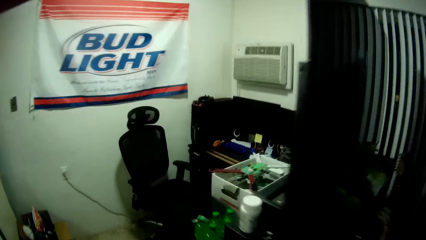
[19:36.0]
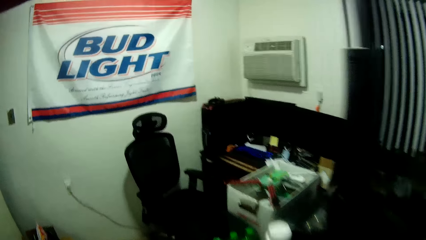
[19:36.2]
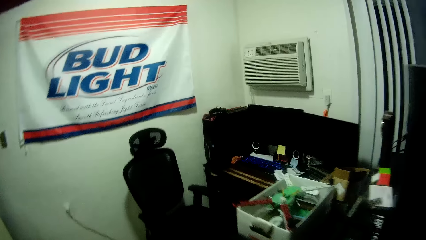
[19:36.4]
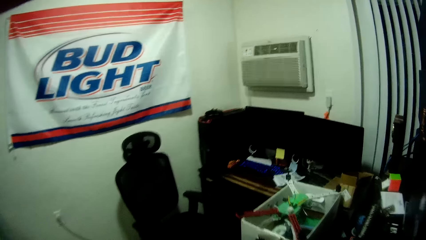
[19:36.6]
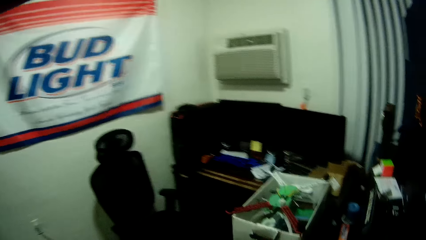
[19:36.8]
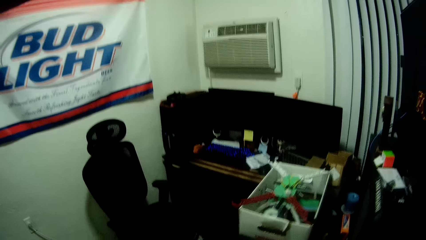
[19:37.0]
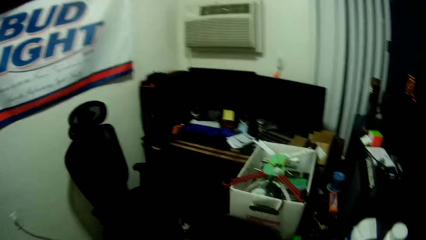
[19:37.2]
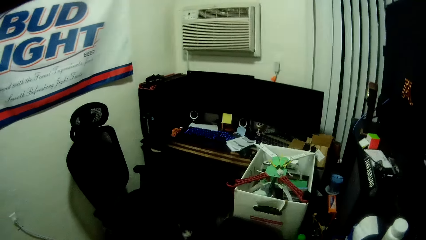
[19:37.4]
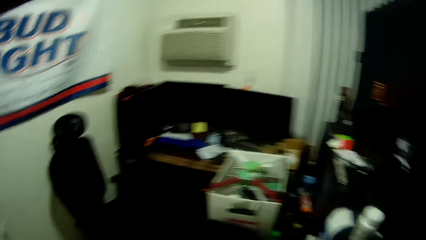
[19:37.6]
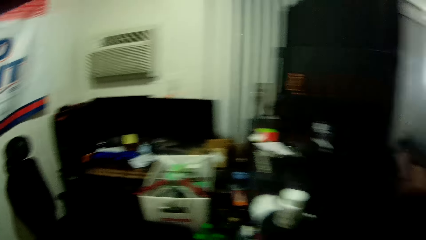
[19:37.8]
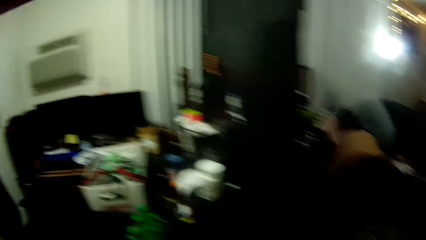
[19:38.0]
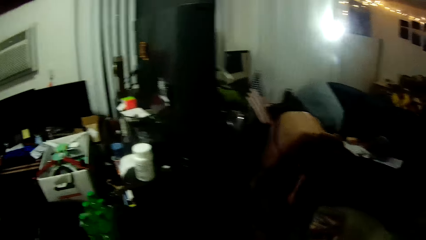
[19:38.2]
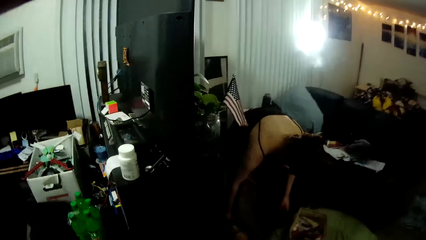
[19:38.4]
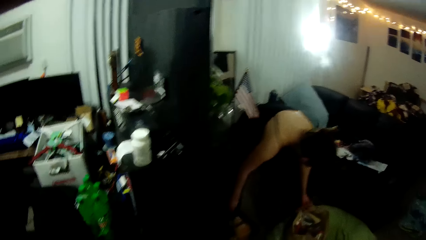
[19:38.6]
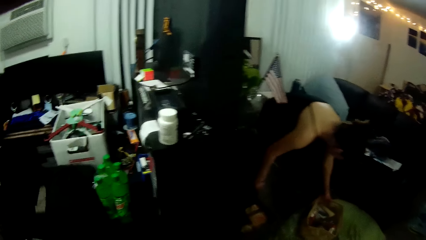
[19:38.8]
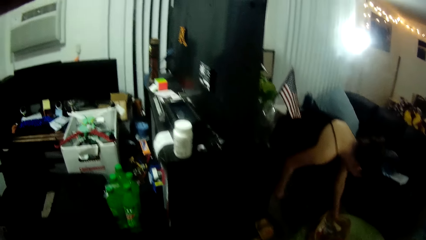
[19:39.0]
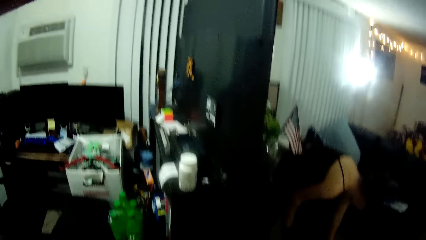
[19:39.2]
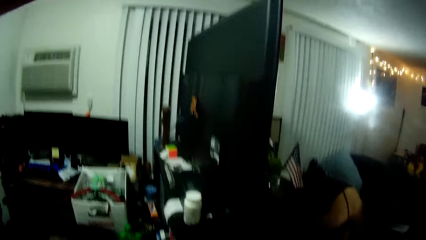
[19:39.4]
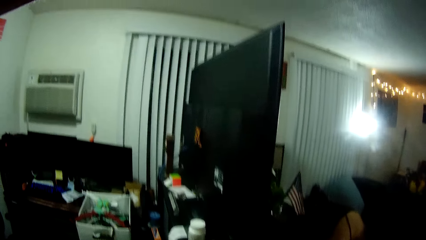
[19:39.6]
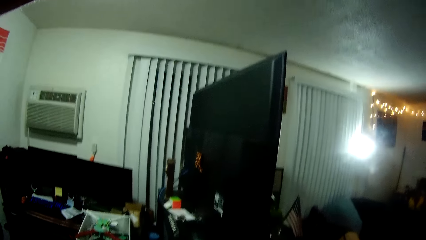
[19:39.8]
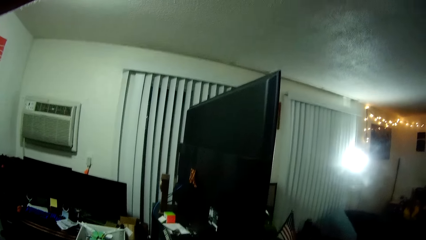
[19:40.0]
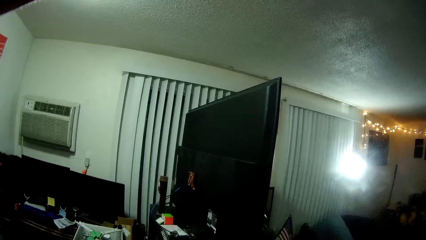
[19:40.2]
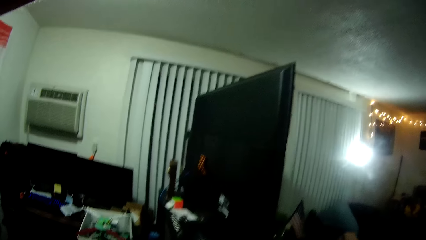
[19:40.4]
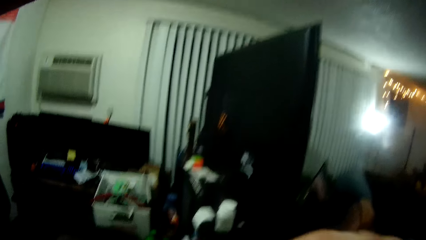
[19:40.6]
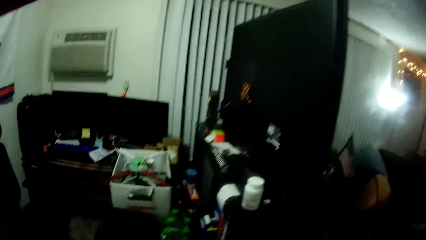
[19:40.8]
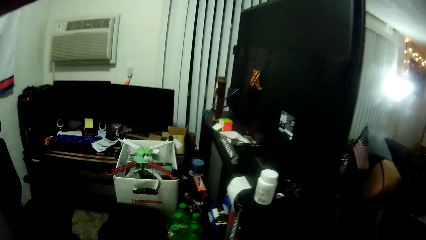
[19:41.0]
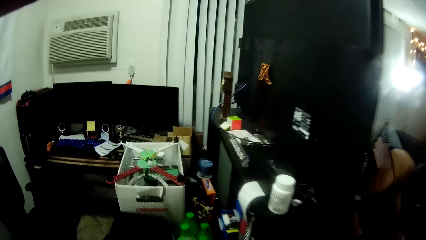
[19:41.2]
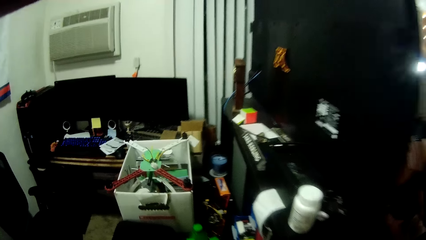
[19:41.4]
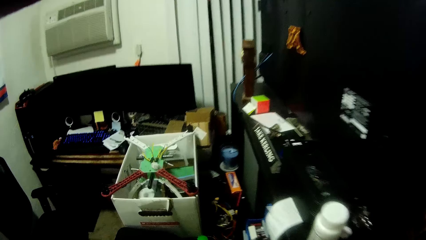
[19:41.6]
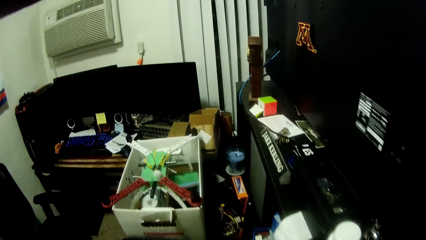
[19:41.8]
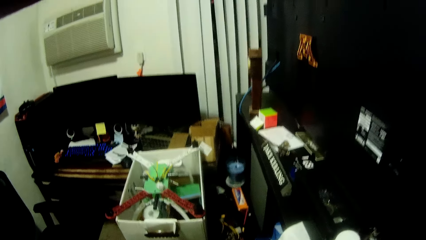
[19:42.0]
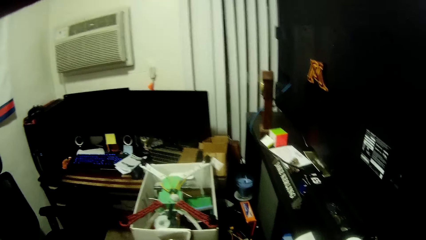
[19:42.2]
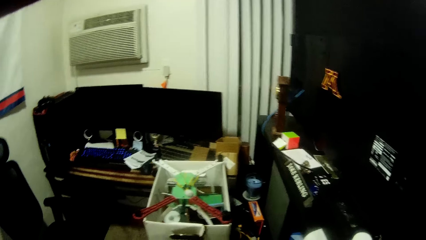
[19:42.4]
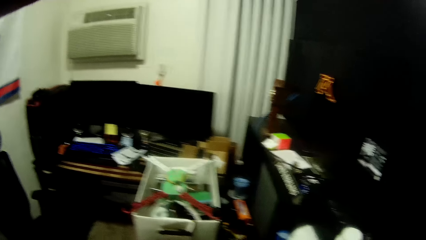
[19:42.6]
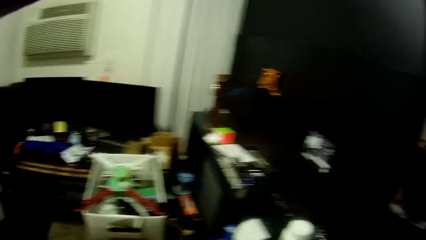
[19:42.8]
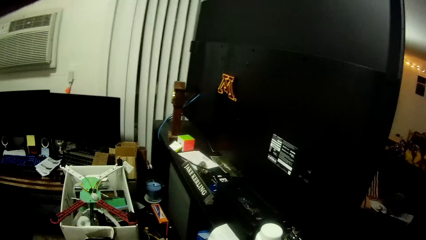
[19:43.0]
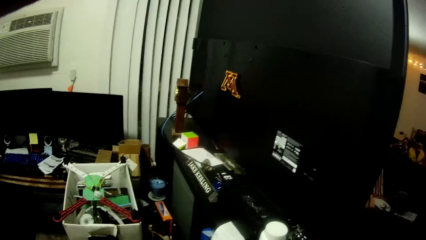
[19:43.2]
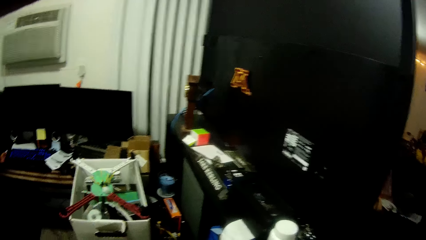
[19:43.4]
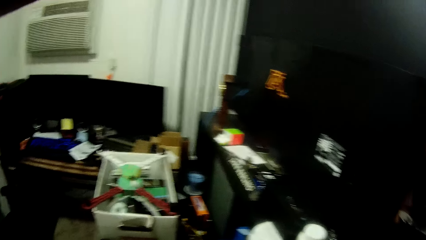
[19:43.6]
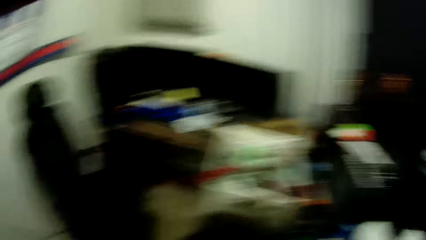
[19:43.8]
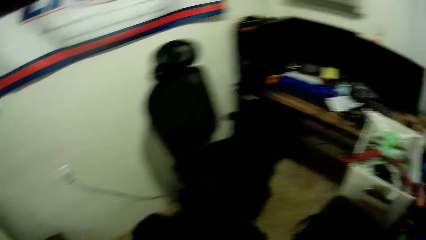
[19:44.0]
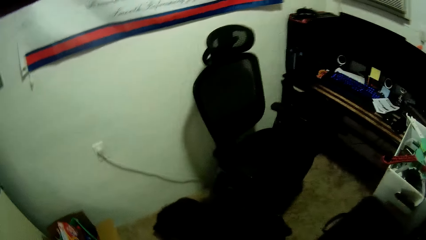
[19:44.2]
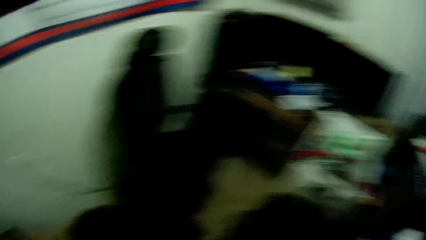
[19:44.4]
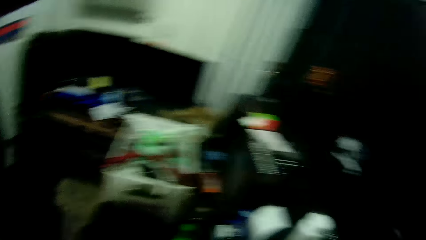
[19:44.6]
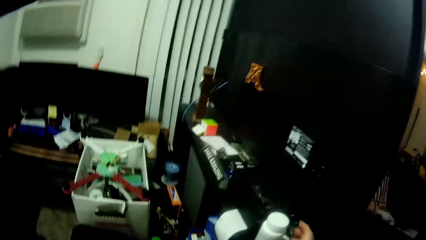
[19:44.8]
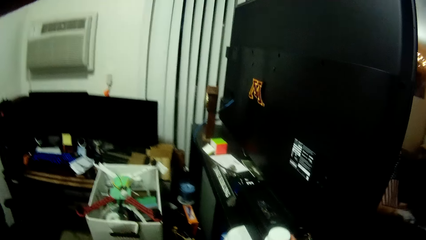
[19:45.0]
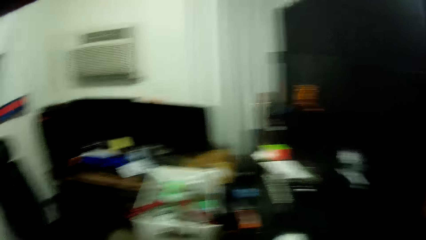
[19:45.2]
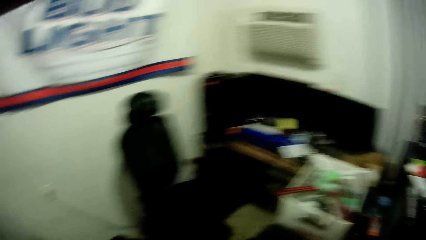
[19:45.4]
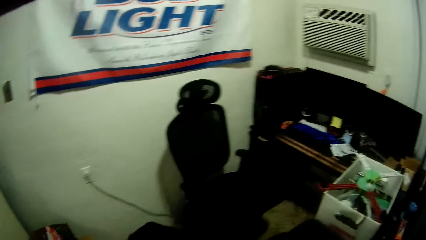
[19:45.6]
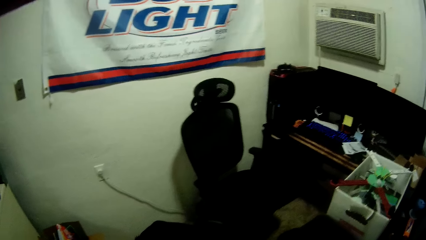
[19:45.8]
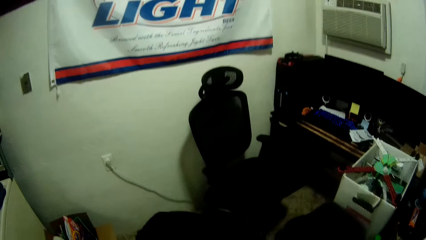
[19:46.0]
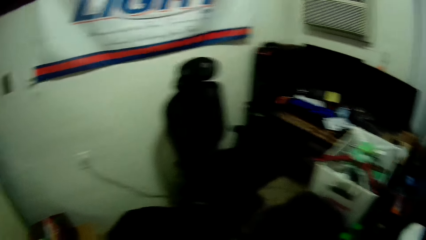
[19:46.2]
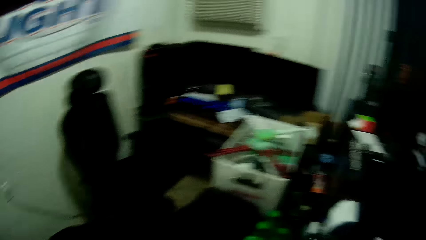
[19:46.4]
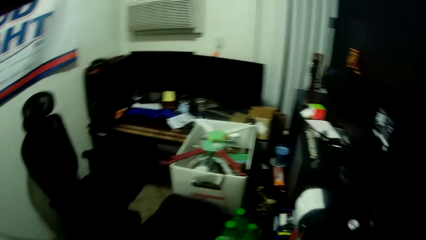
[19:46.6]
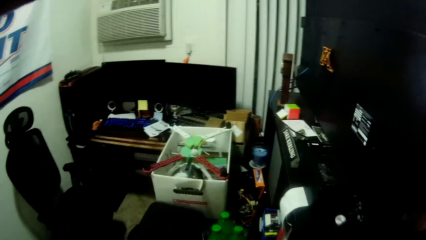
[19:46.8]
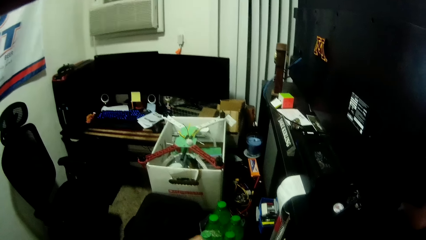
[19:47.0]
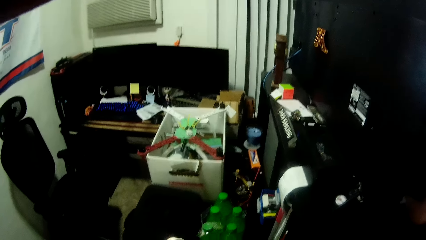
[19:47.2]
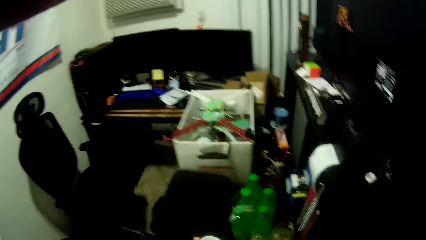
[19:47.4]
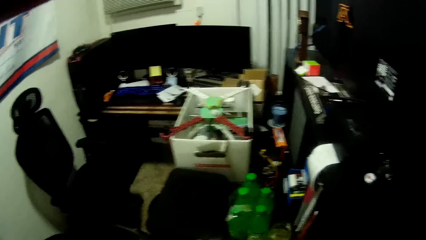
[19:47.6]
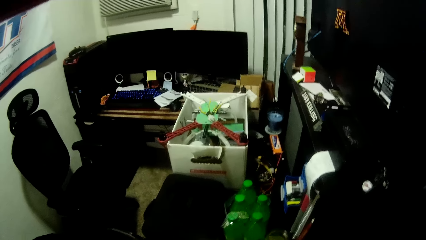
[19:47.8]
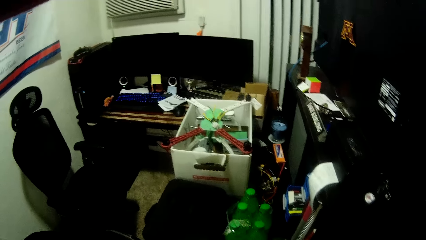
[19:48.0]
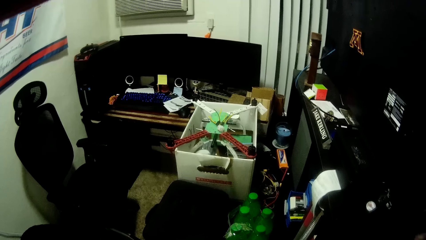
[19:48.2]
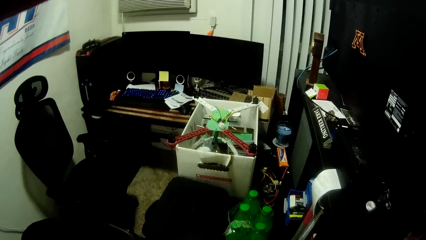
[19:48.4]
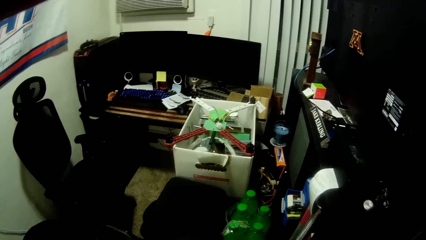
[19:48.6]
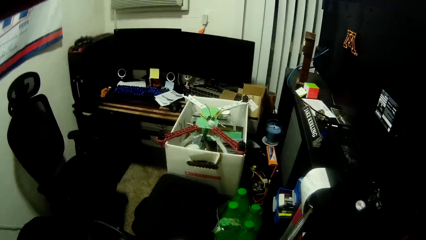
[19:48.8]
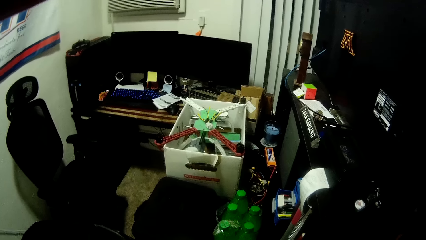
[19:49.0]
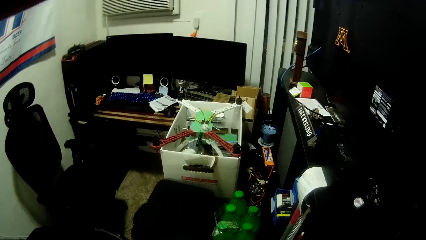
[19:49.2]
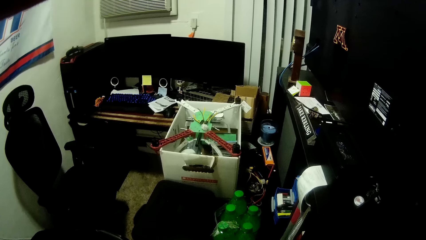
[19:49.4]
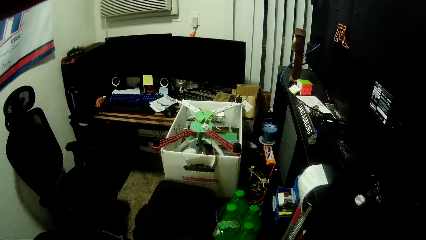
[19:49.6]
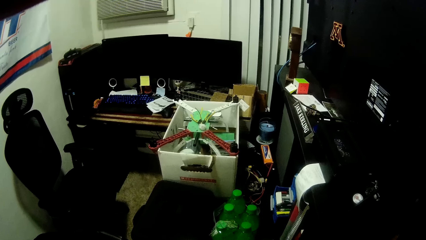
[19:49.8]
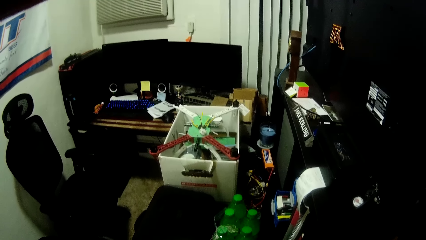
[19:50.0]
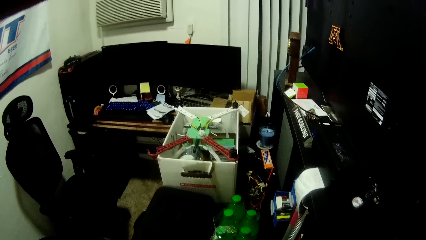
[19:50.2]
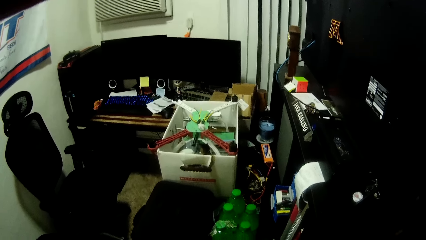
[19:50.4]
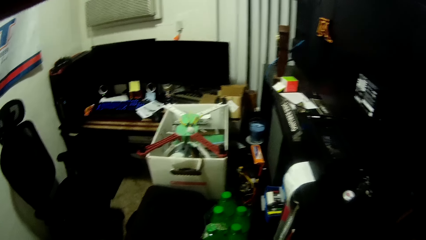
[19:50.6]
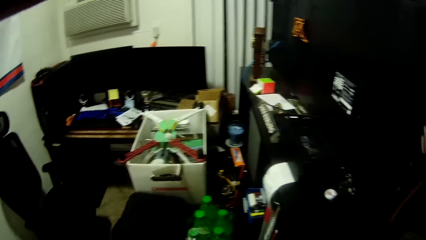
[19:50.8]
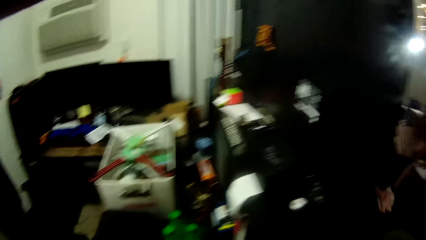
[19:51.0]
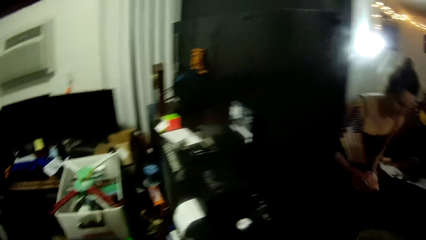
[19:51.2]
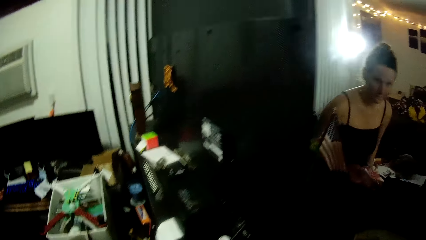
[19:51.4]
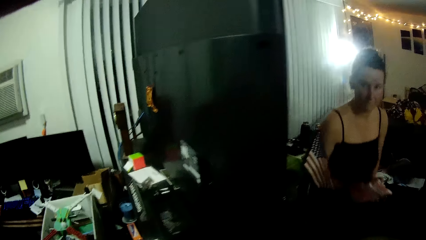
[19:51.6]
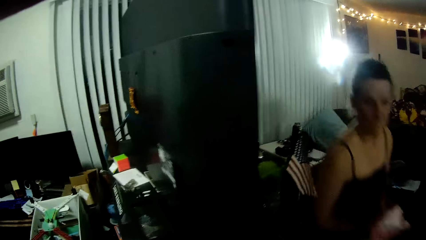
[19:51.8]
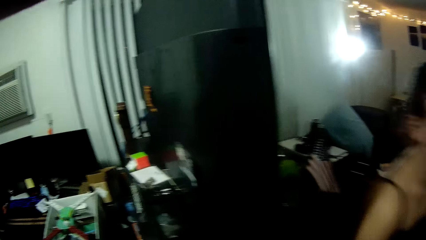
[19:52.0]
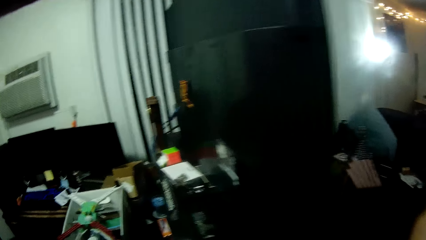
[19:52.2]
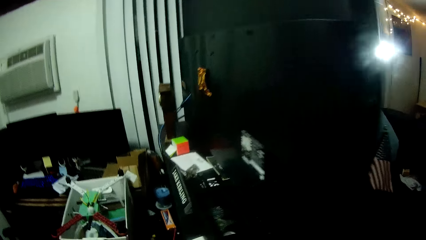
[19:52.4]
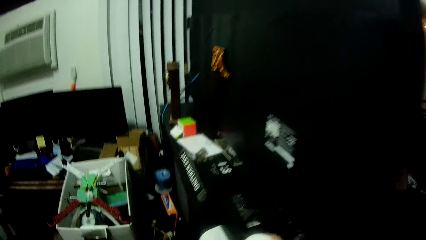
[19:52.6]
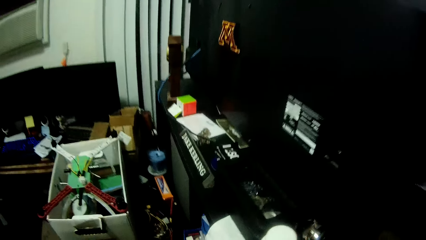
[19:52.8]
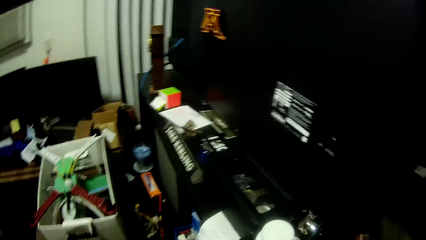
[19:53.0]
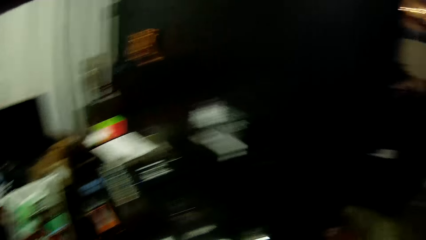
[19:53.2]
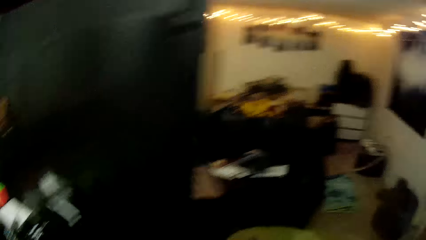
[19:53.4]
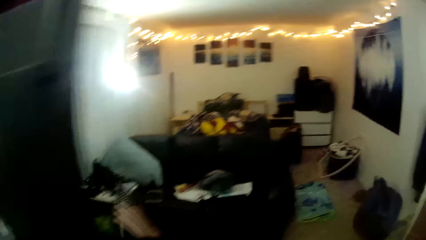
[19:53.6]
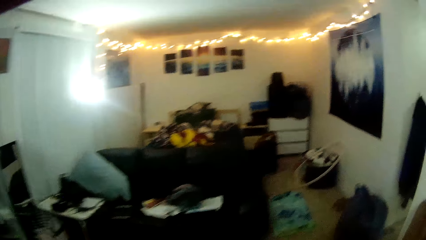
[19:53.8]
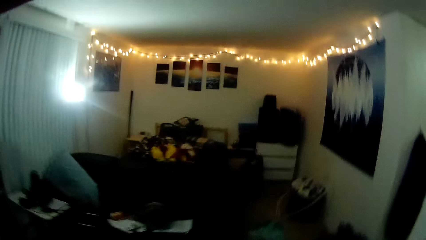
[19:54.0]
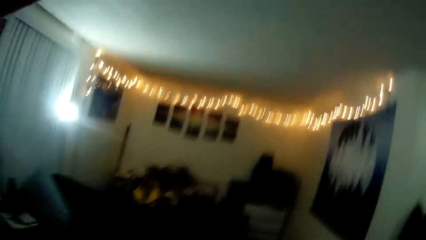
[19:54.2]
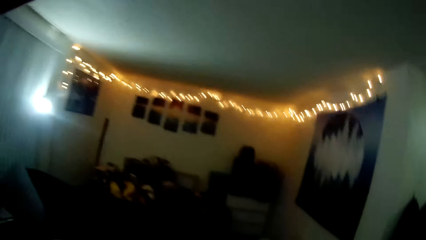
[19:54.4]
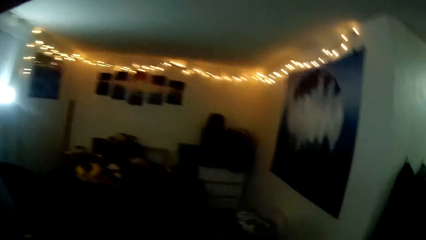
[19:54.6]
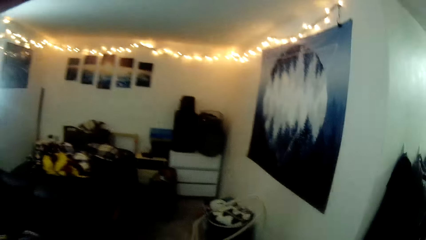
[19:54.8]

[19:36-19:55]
The camera wearer walks into the stationery room.
